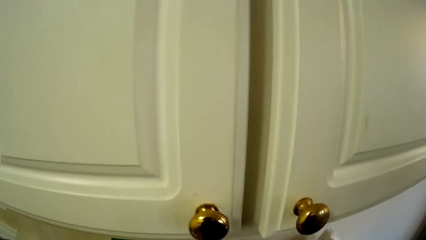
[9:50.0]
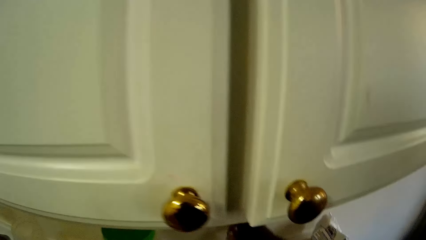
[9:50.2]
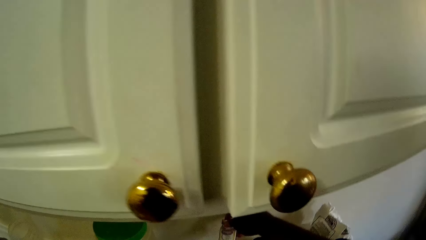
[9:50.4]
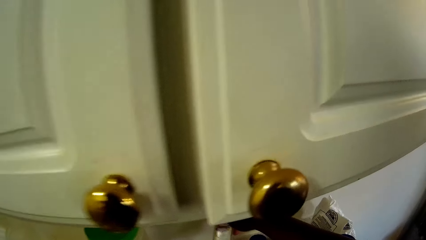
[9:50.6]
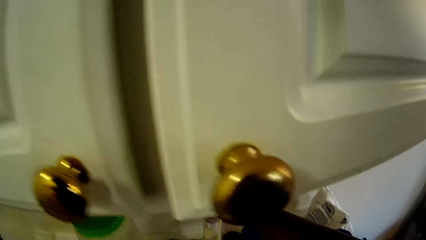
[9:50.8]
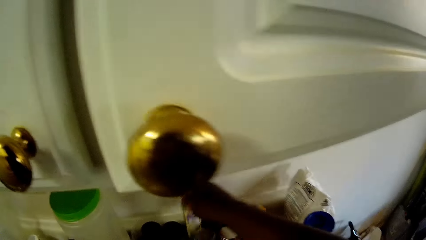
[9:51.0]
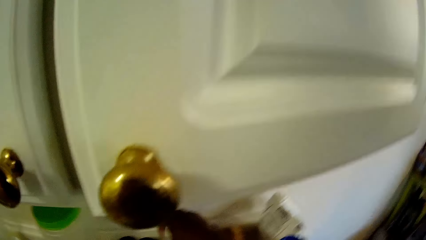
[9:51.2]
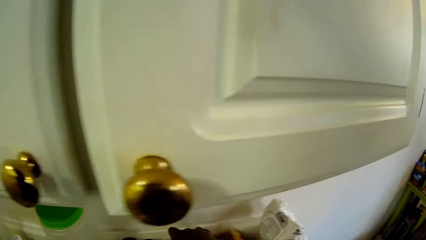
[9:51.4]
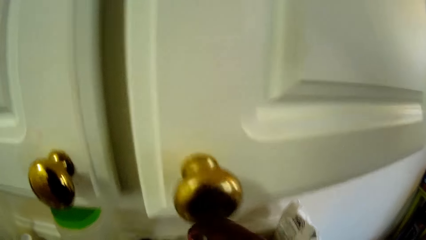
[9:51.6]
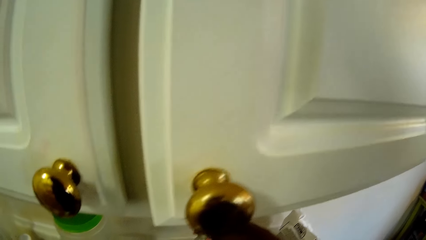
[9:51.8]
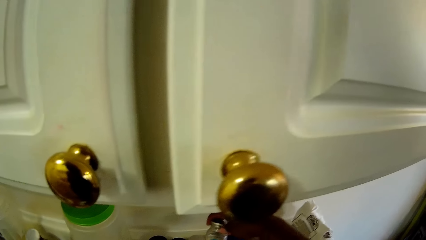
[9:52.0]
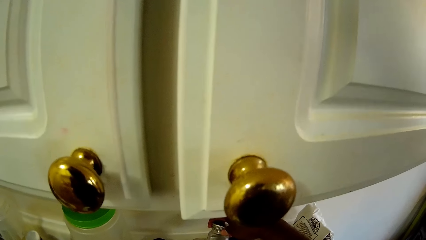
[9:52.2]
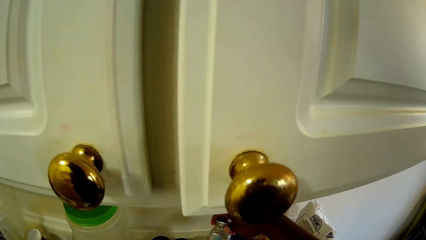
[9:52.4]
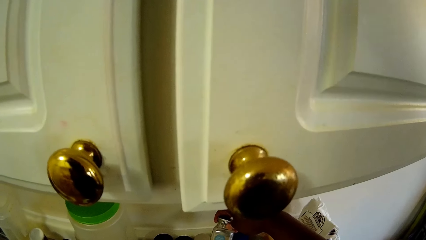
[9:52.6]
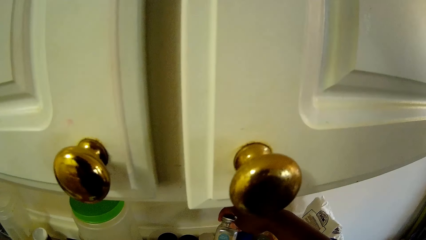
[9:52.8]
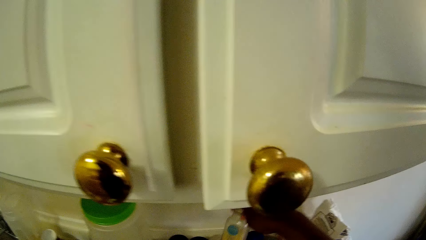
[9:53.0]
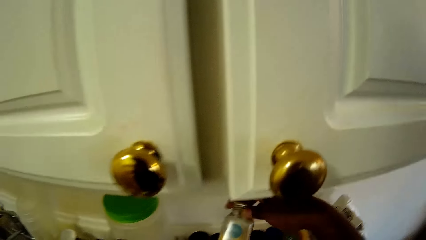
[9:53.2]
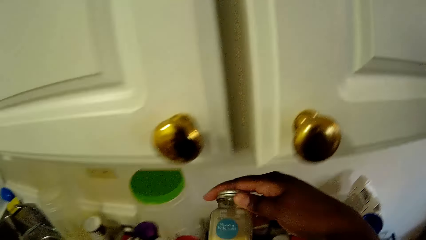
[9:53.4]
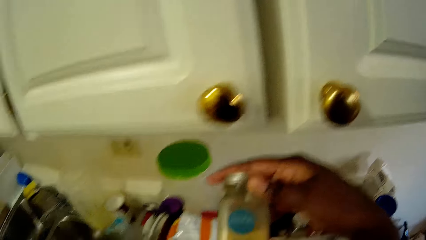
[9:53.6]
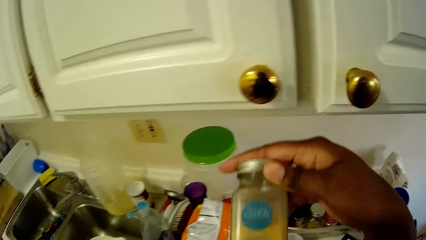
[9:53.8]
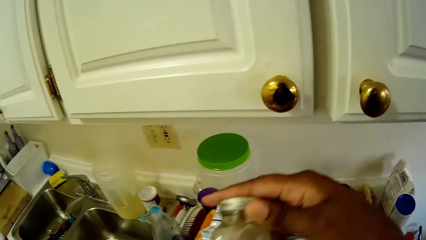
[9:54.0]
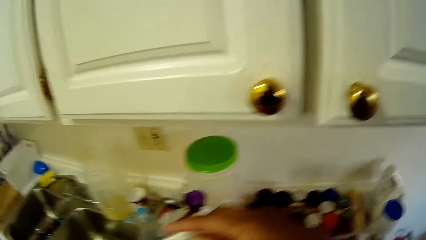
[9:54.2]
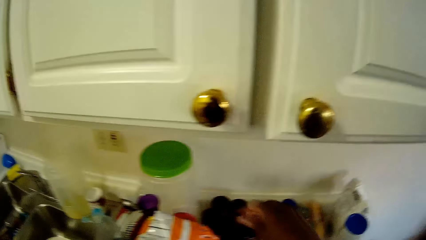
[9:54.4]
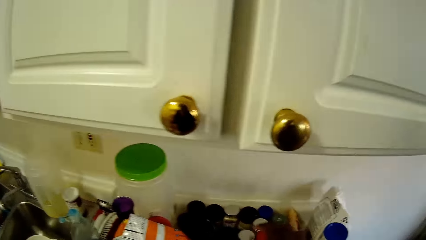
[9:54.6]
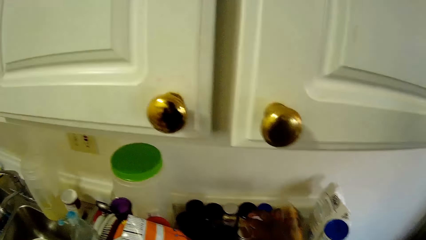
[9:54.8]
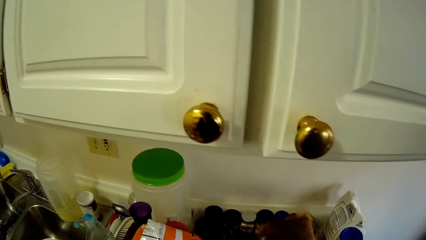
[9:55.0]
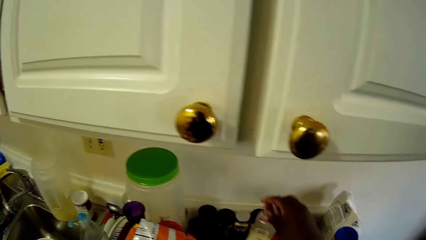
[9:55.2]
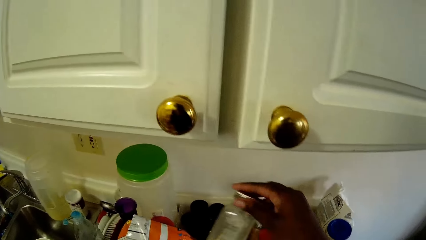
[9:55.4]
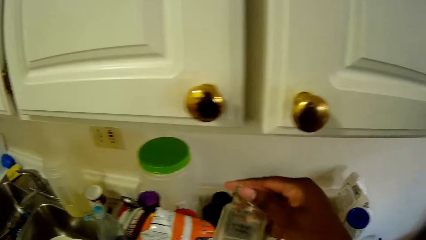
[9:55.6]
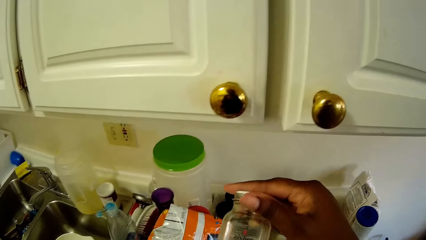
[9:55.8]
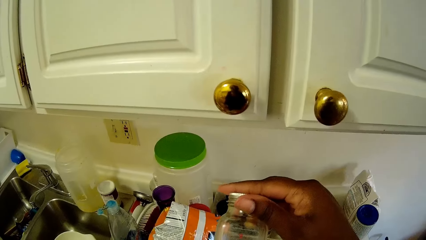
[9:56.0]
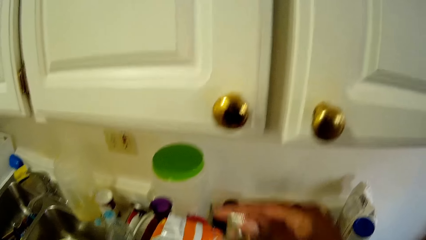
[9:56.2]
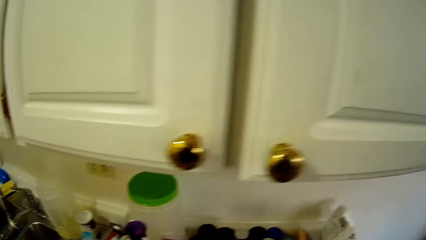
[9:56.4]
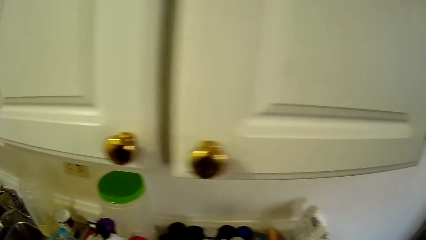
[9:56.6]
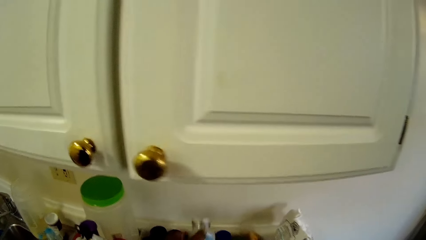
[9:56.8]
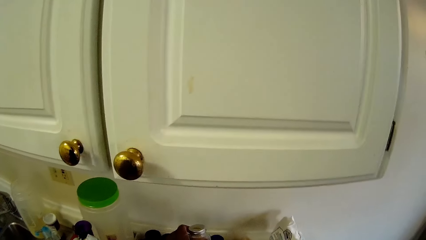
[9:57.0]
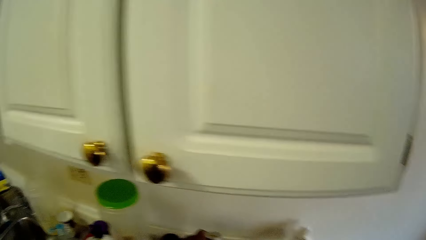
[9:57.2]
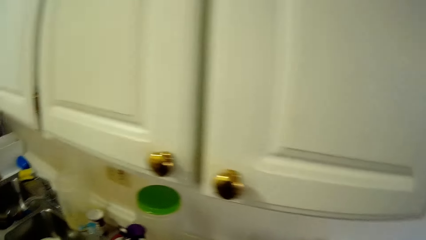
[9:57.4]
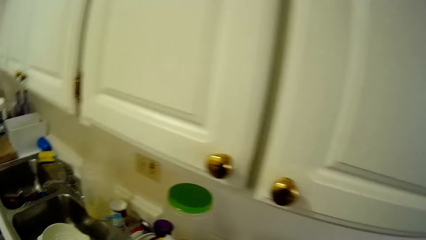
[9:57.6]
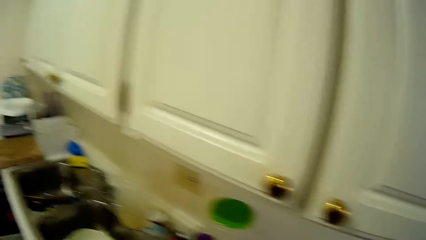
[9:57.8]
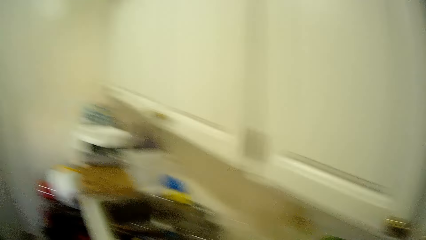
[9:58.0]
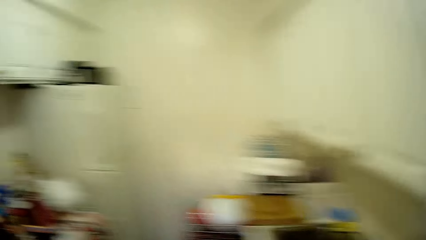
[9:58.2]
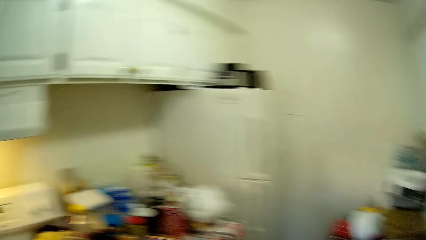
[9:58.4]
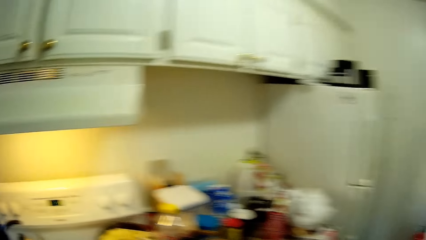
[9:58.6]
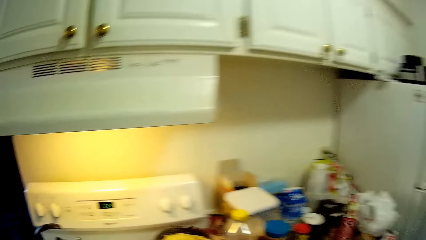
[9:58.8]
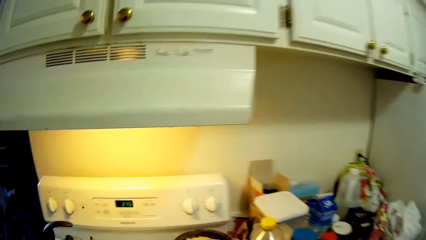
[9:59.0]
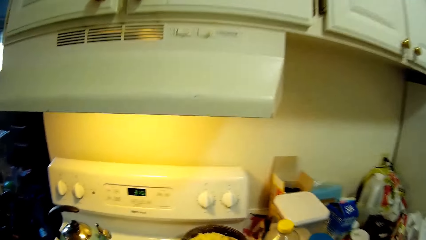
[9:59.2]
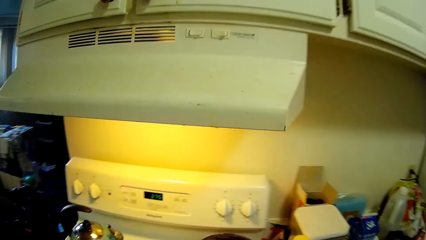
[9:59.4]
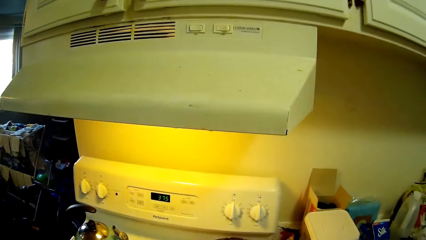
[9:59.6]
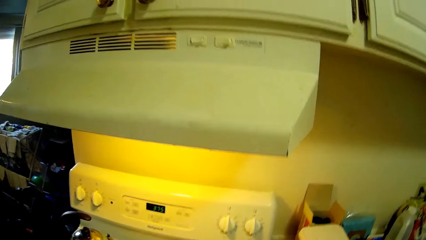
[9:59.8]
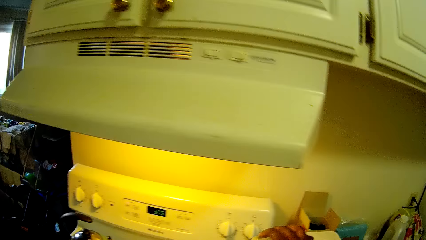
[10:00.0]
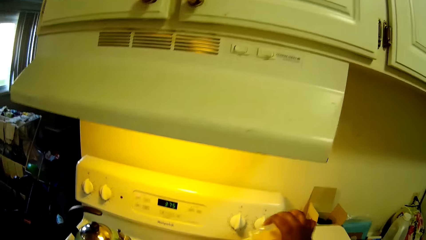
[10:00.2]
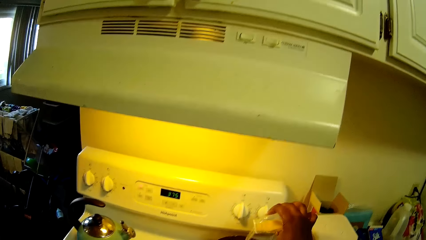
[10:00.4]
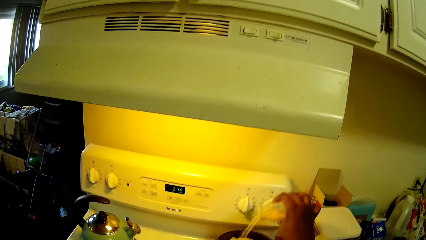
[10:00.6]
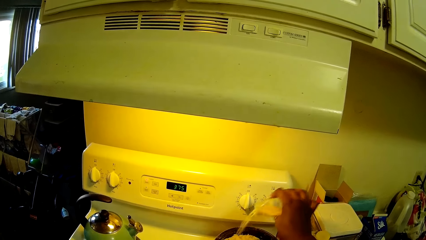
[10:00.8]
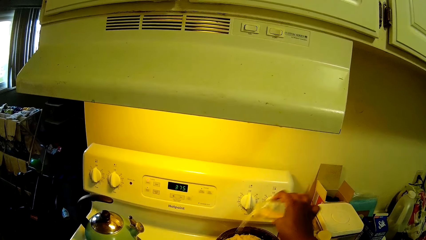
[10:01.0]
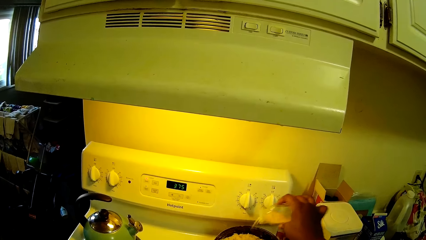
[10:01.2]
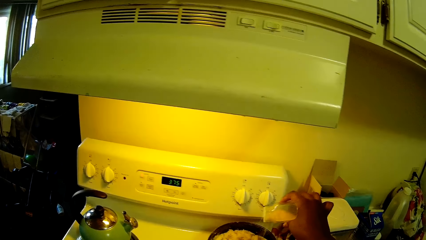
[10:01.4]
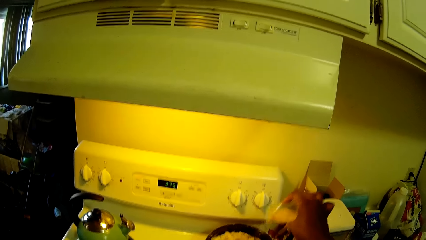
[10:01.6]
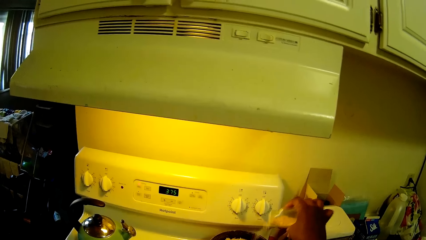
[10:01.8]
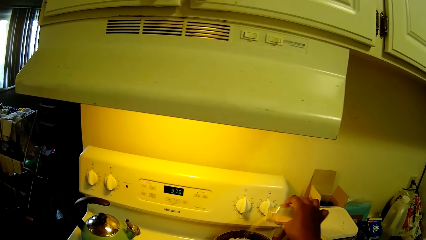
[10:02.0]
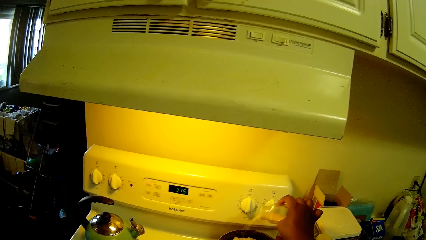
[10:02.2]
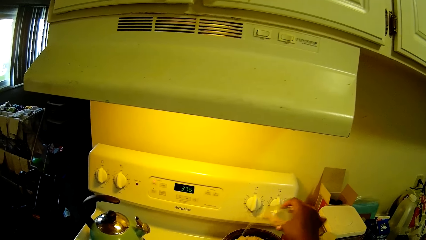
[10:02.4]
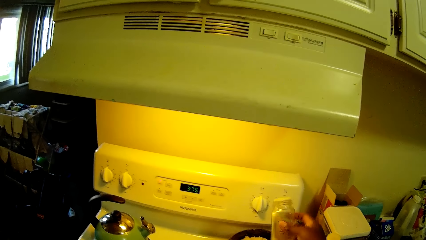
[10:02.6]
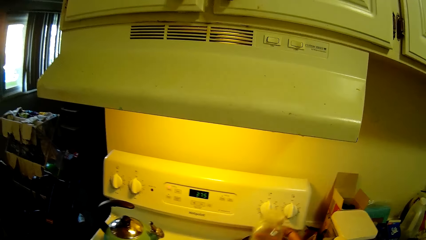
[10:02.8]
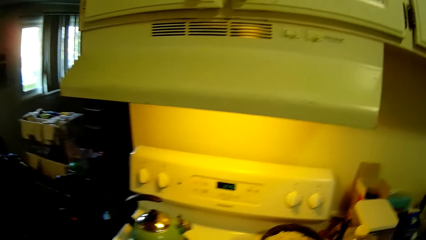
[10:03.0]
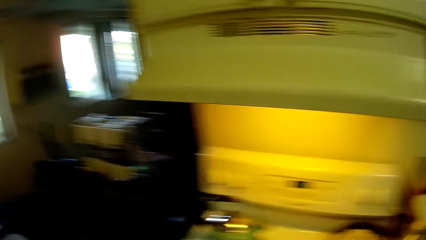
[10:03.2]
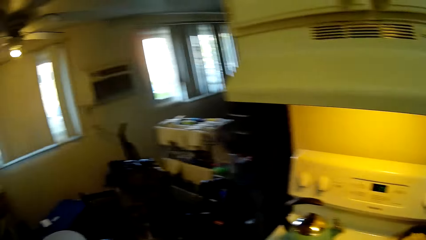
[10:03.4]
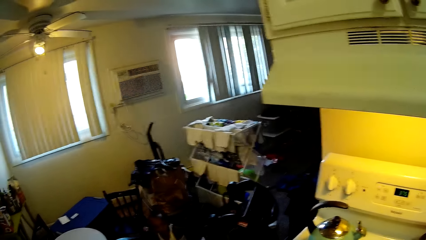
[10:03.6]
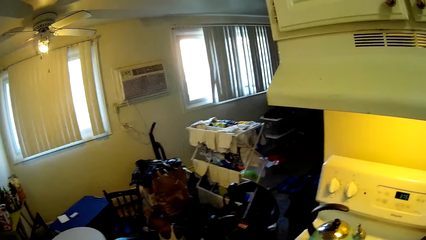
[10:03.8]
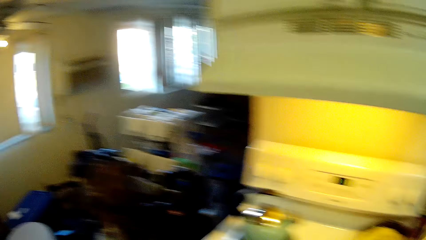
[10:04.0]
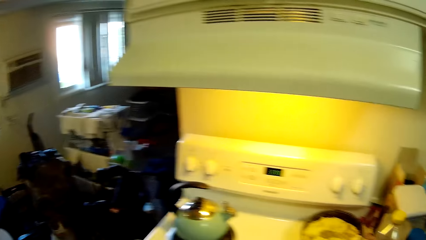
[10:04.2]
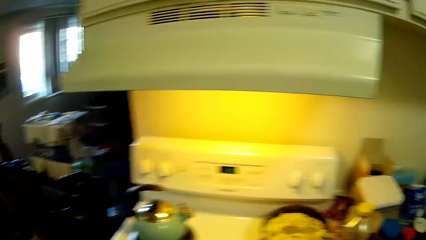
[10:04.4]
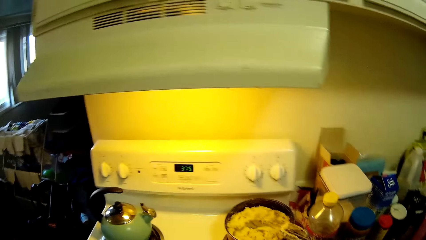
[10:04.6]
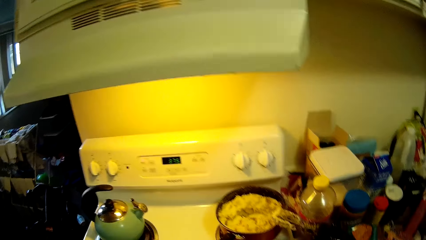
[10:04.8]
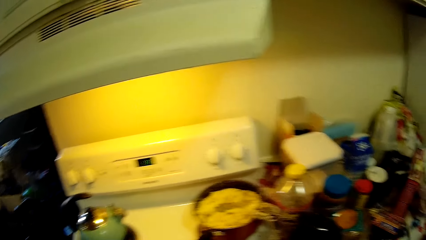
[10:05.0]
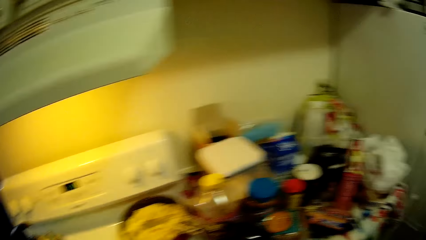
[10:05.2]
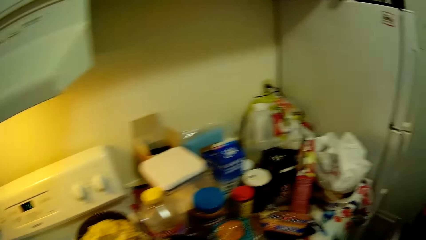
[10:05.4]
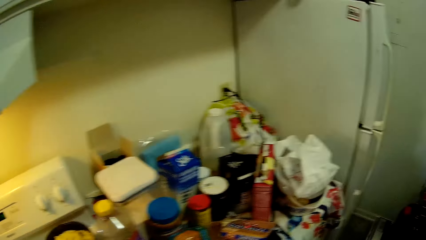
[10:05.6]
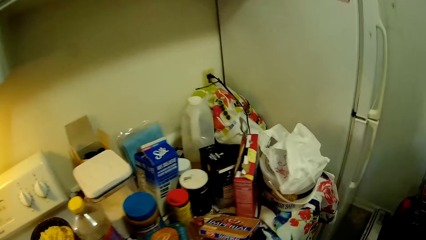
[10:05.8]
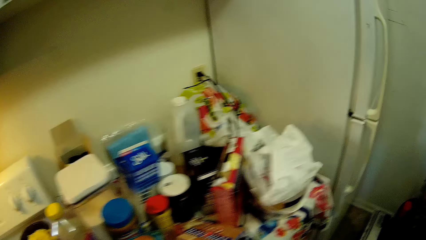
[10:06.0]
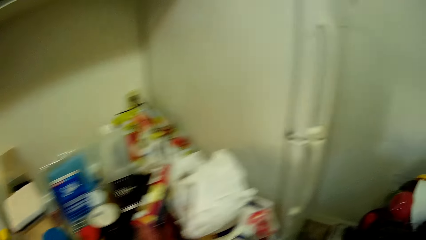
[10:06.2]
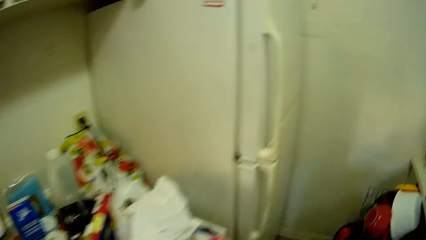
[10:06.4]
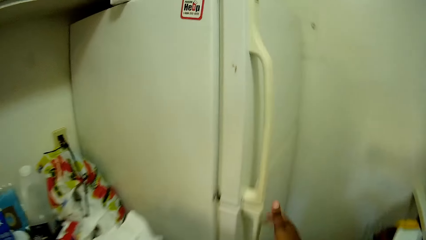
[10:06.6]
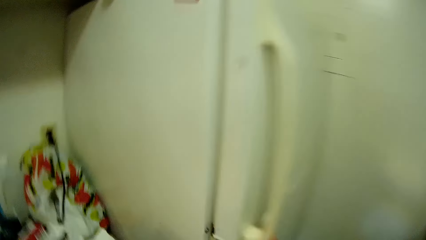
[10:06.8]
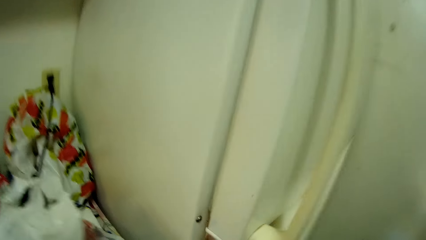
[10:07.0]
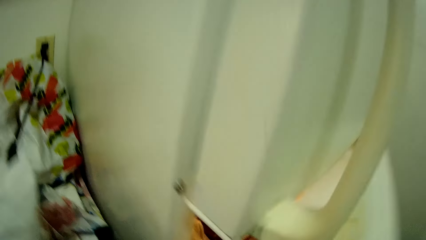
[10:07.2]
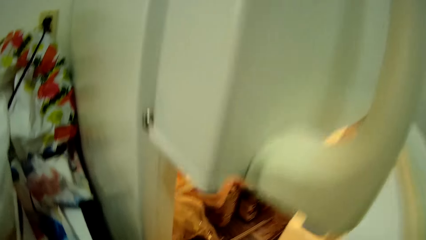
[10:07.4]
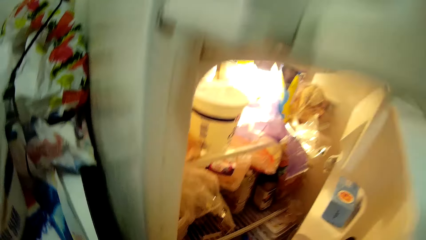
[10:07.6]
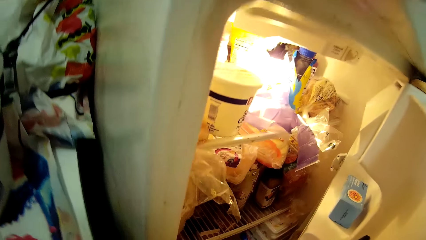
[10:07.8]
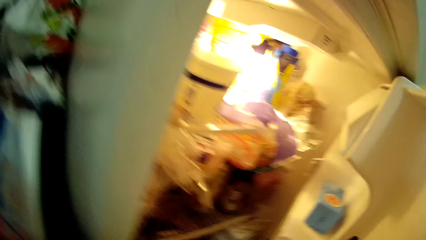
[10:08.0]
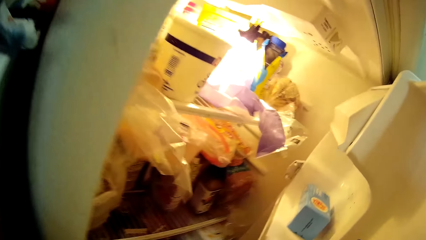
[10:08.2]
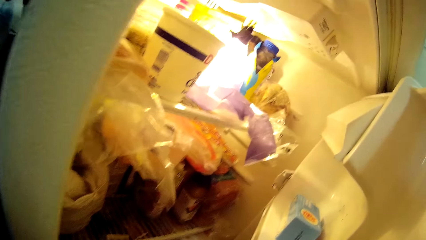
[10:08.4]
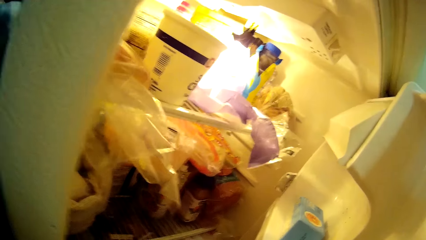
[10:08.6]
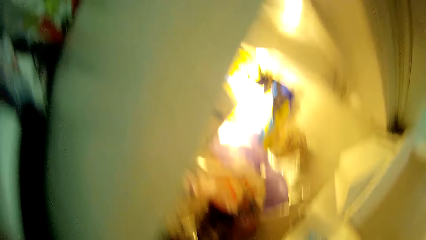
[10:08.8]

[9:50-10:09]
The camera wearer picks up a bottle of spice from a plastic bowl filled with bottles of spice with her right hand. She places the bottle of spice into the plastic bowl filled with bottles of spice with her right hand. She picks up the bottle of spice from the plastic bowl filled with bottles of spice with her right hand. She transfers the bottle of spice from her right hand to her left hand. She picks up the bottle of spice from the plastic bowl filled with bottles of spice with her right hand. She places the bottle of spice into the plastic bowl filled with bottles of spices with her left hand. She pours some spice from the bottle of spice into the pan with her right hand. She opens the fridge with her right hand.
